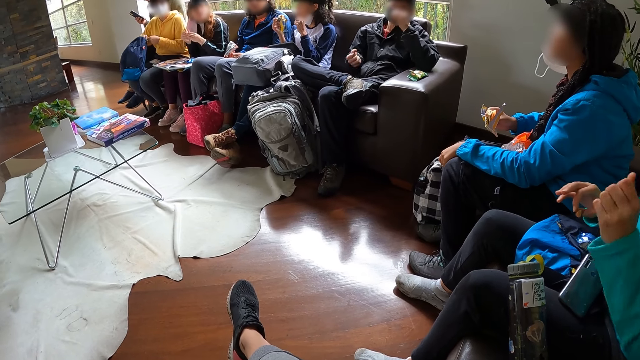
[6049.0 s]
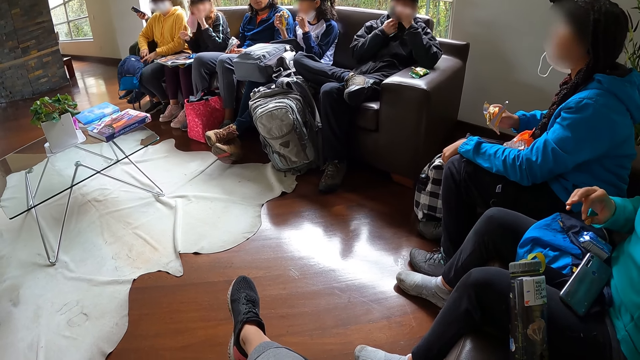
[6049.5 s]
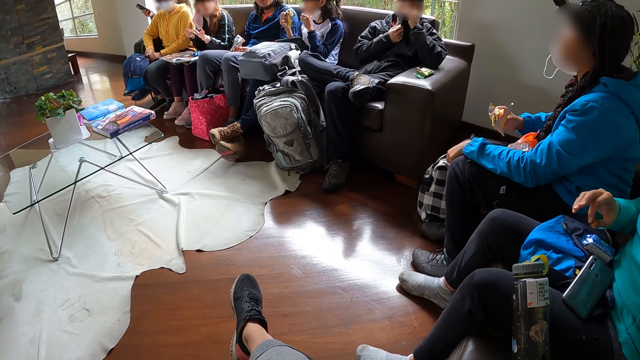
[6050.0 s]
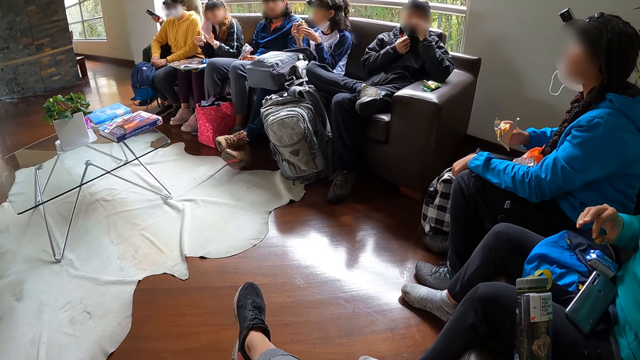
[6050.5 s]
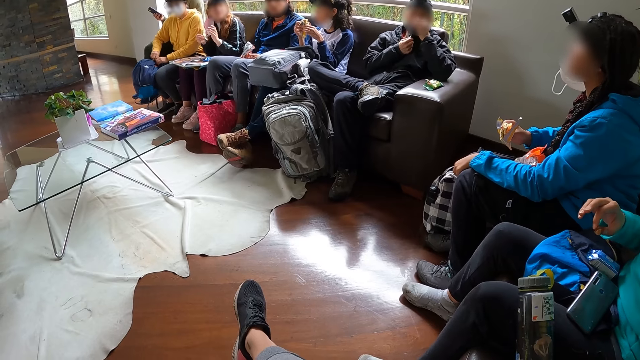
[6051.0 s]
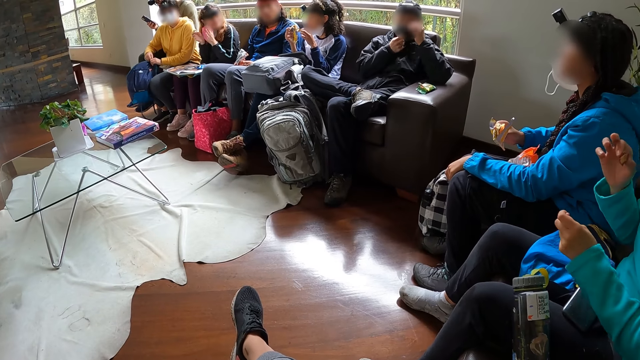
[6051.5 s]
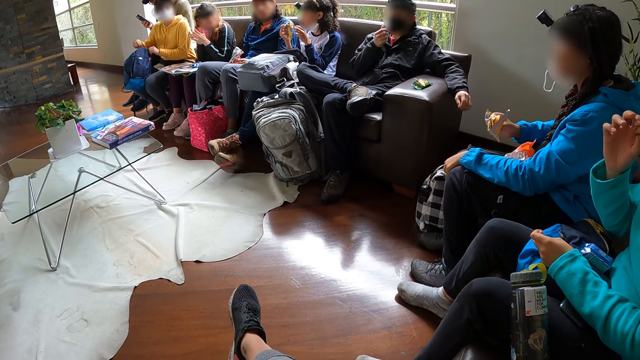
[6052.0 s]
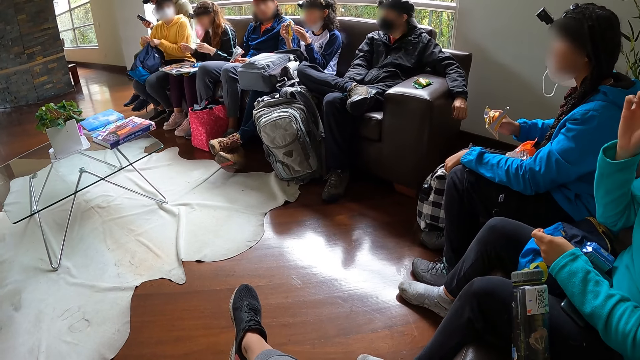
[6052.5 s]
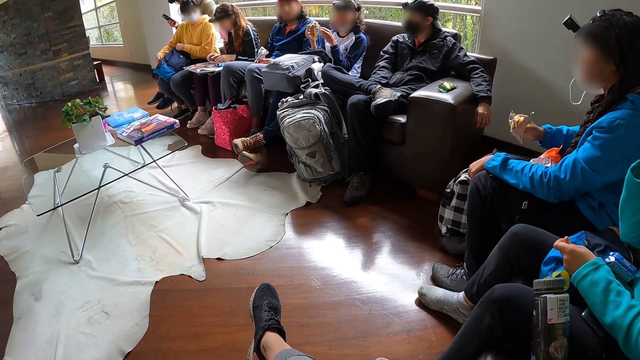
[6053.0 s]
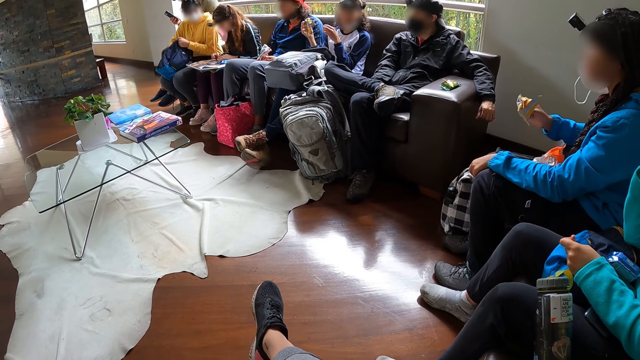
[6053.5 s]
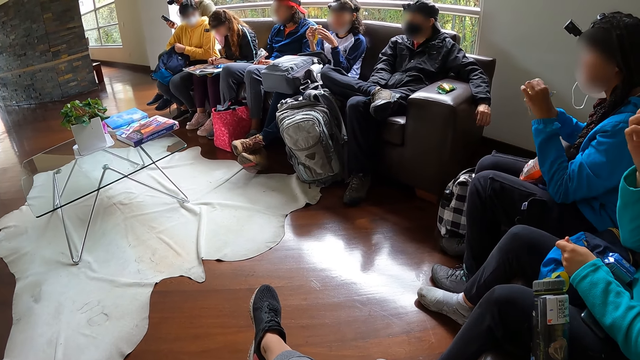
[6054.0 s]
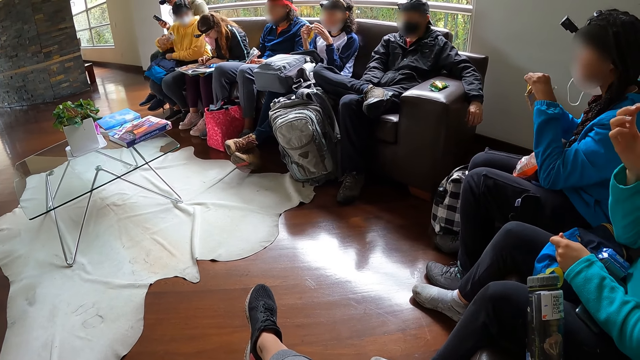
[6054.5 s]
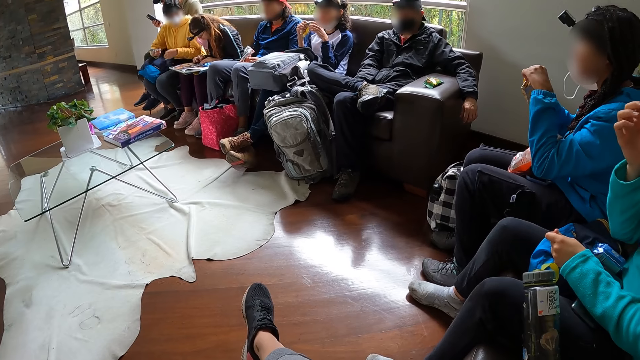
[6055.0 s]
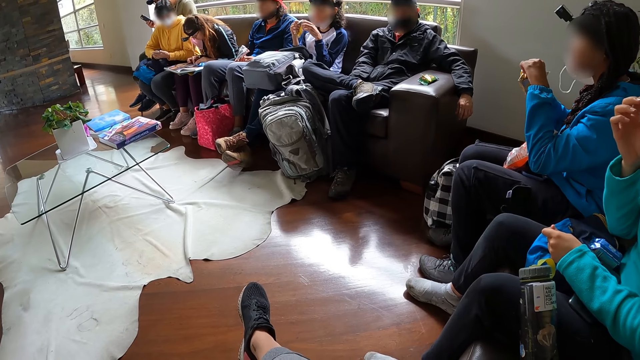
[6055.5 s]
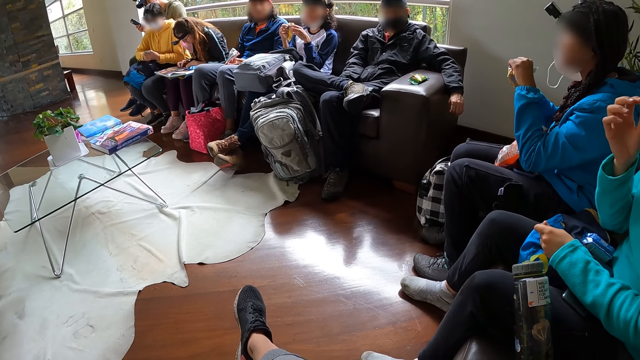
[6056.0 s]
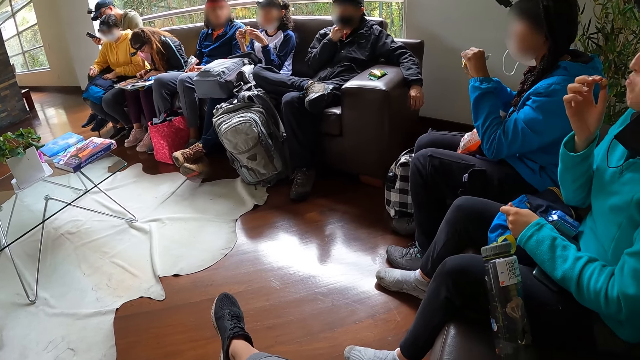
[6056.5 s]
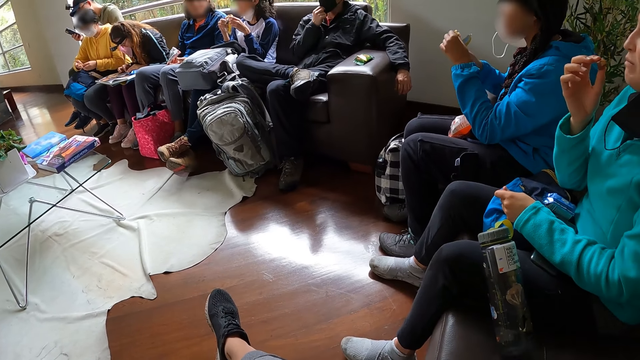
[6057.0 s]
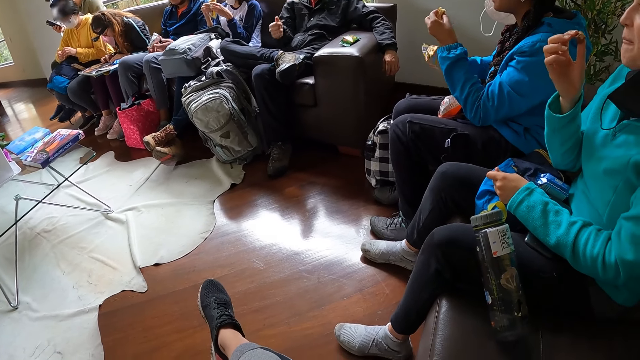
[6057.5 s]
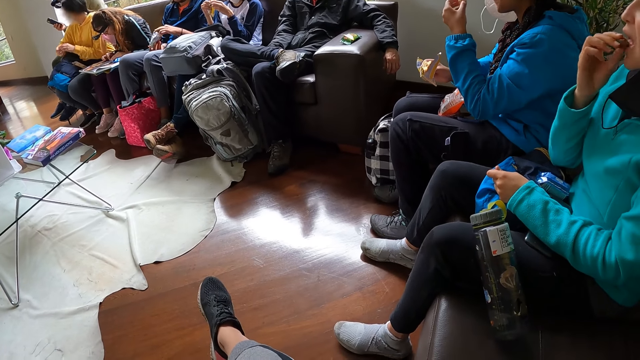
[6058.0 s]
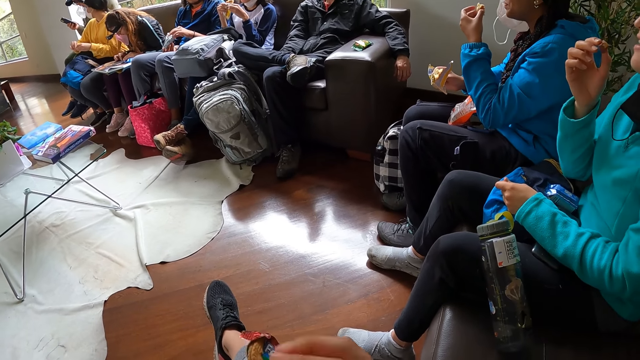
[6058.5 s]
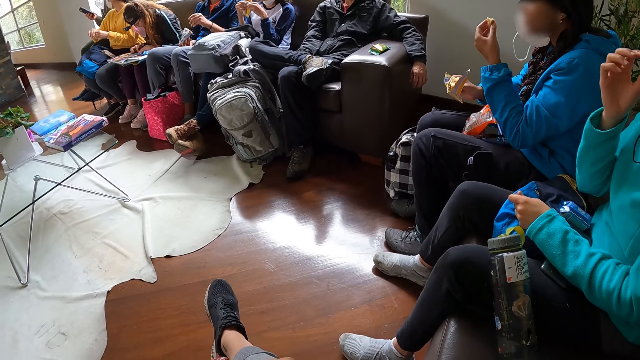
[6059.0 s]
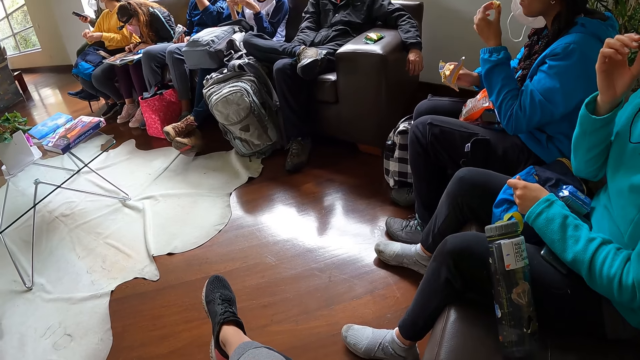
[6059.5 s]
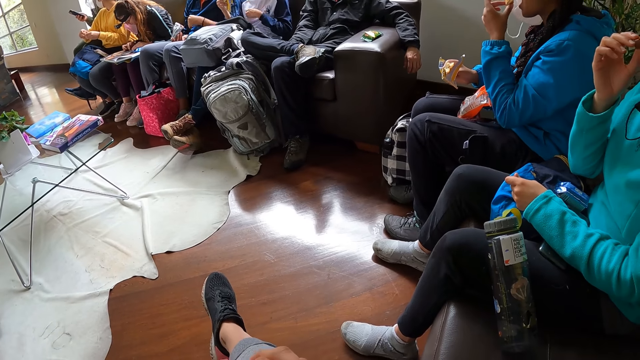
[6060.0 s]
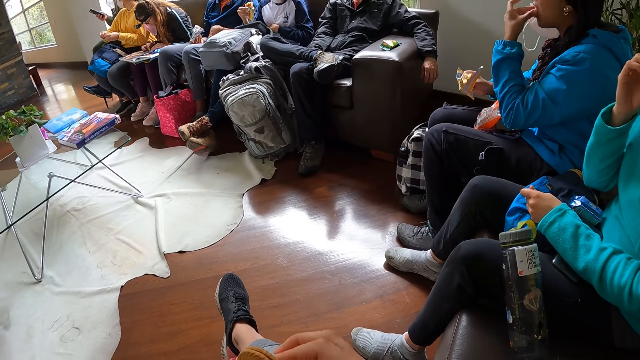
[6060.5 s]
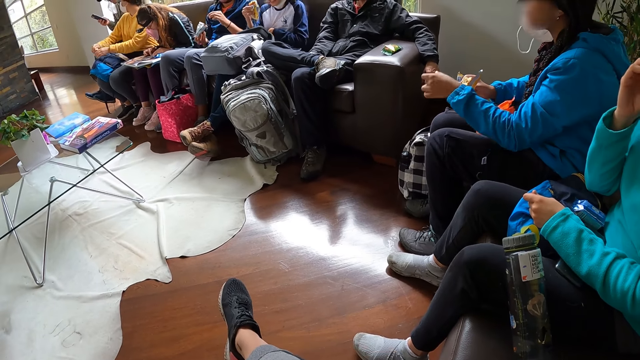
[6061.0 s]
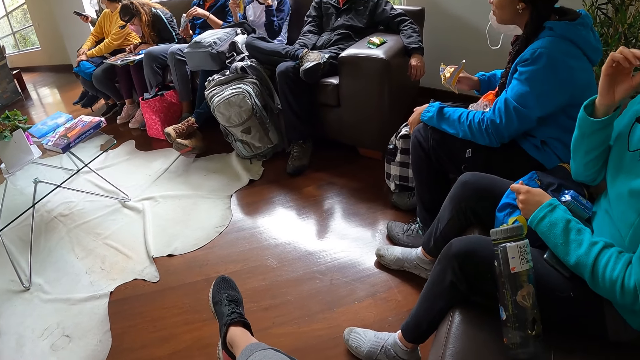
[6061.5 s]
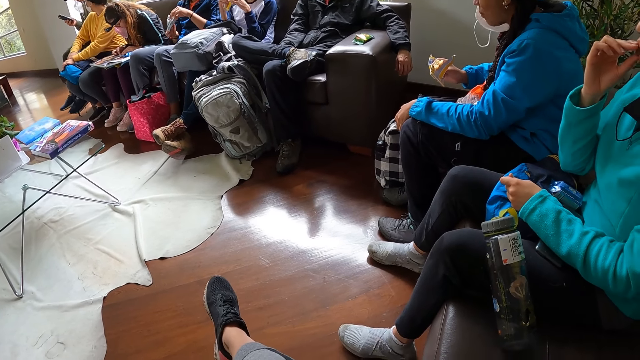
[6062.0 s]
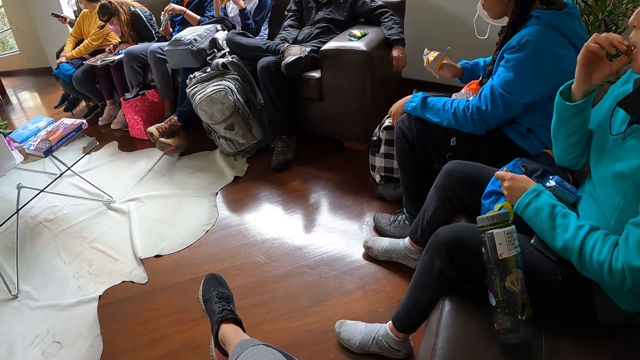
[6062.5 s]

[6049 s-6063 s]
A man eats the biscuit with his left hand. The man moves a nose mask on his face with his right hand. A woman zips the bag with her right hand. Another woman claps her hands together. A third woman eats the chocolate with her right hand. The first woman holds the bag with her left hand. The second woman operates the phone on the book on her legs with both hands. The first woman picks up the phone on her leg with her right hand. A fourth woman breaks a chocolate from the chocolate in her right hand with her left hand. The first woman passes the phone from her right hand to her left hand, and drops the phone on the bag on her leg with her left hand. The first woman interacts with another man. A lady eats the piece of candy. A third man removes a snack from the snack pack in his right hand with his left hand. The third man eats the snack with his left hand. The camera wearer removes a biscuit from the biscuit pack in her left hand with her right hand. The fourth woman eats the chocolate in her left hand. The camera wearer eats the biscuit with her right hand.

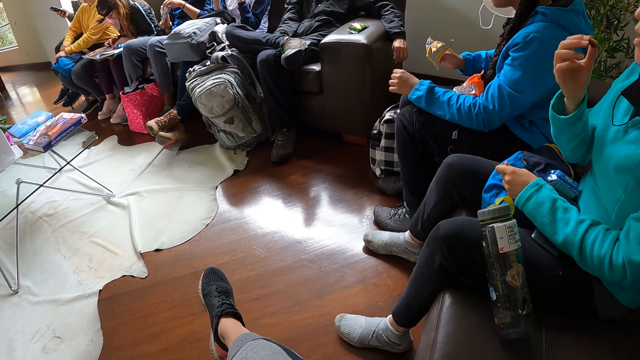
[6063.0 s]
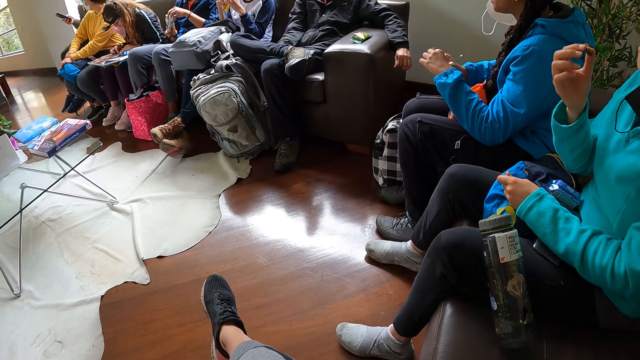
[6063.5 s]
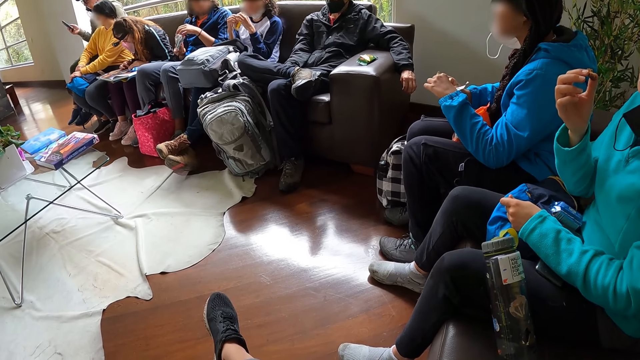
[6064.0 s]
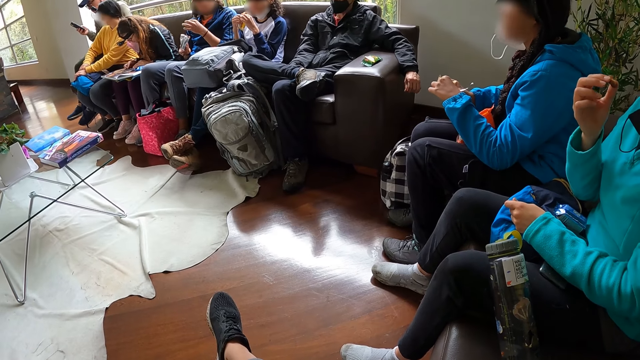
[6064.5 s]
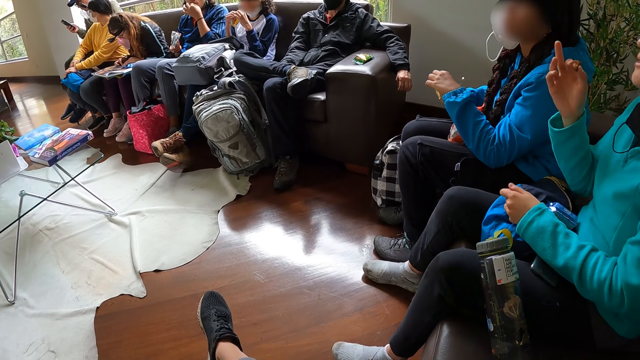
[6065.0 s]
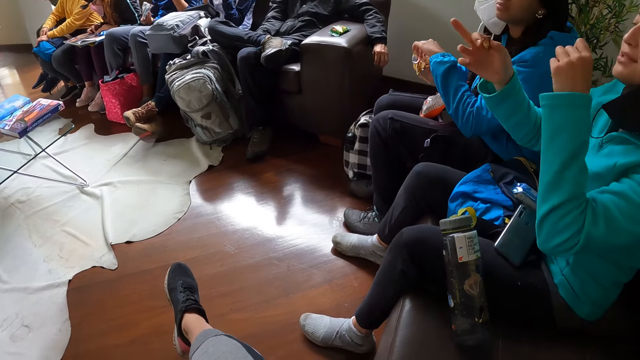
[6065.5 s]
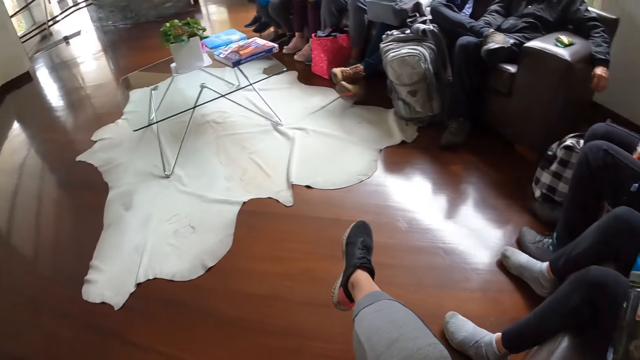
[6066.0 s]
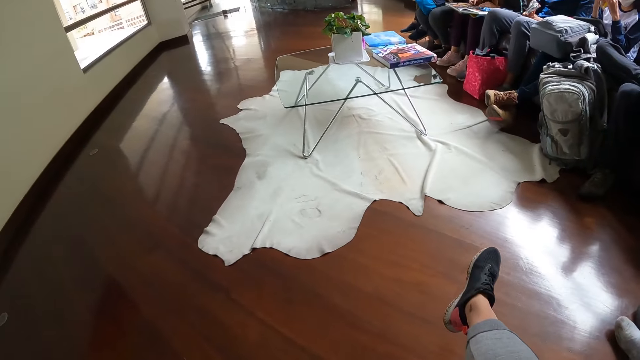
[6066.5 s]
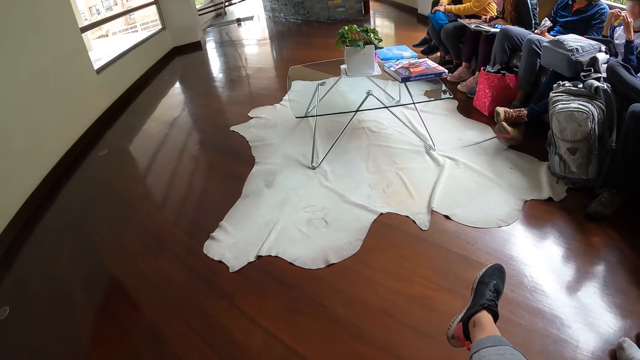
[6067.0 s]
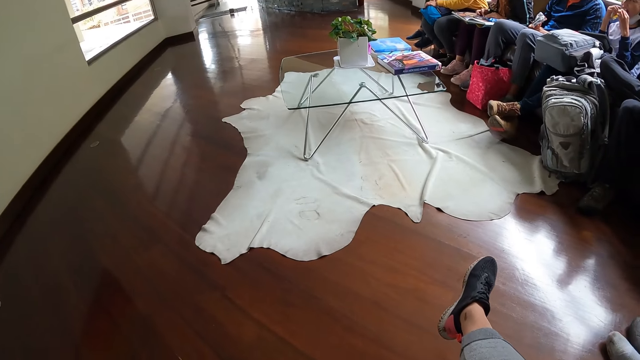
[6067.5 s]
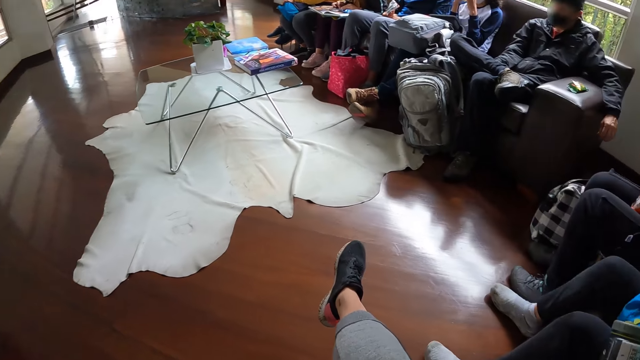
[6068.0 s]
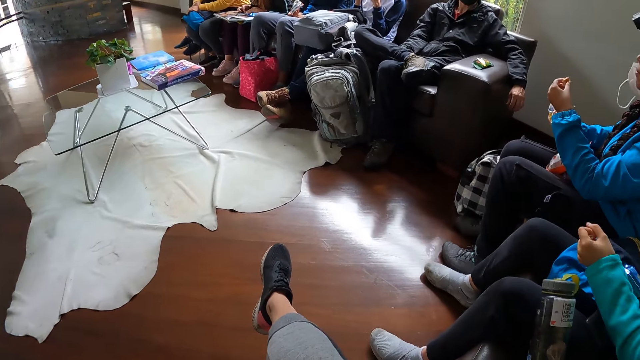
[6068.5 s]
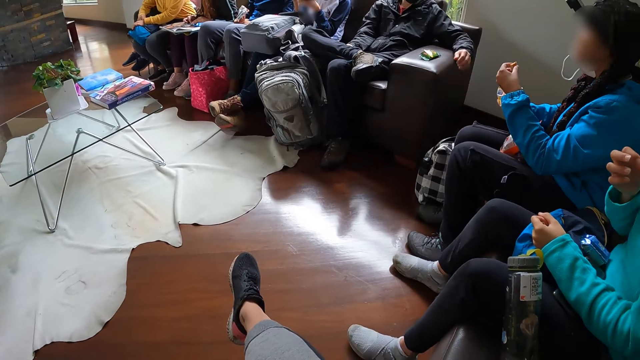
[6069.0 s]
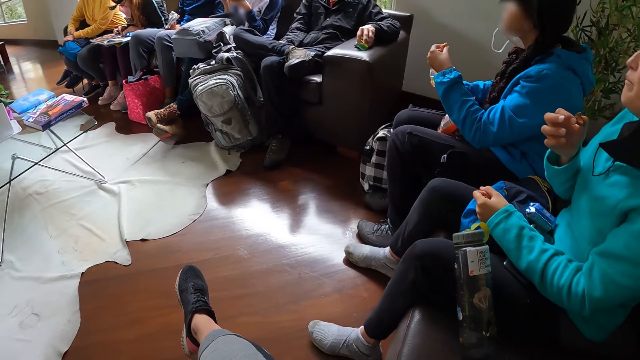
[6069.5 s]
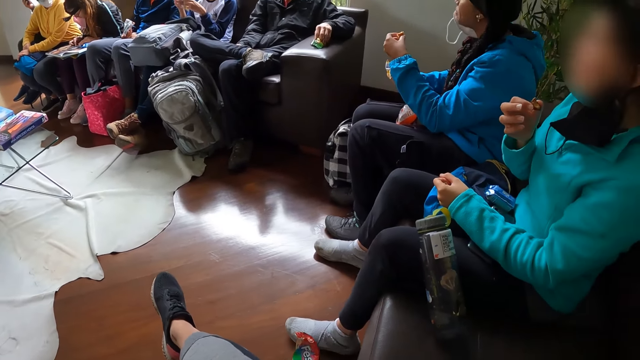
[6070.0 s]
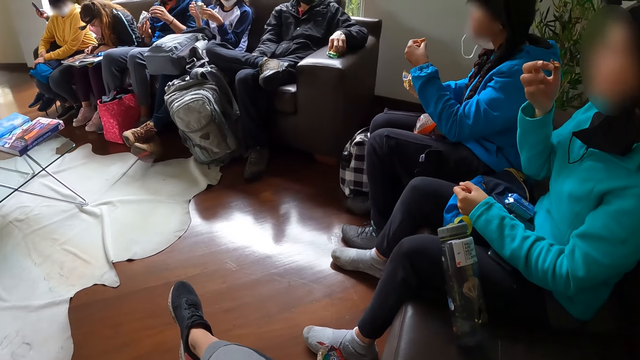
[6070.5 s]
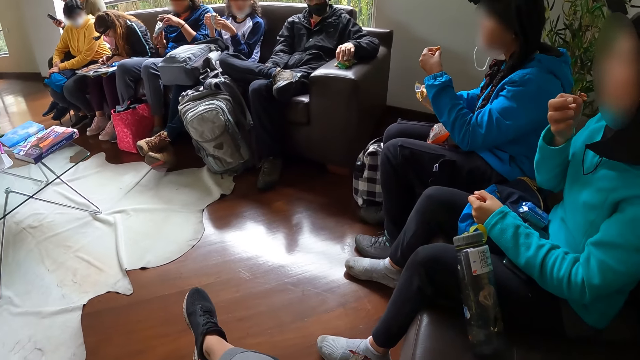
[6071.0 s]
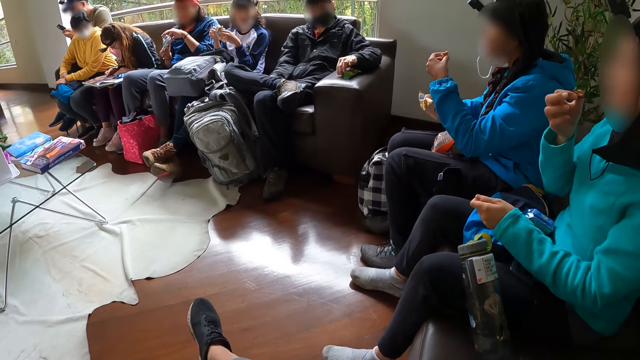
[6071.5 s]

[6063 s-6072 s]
A man removes a snack from the snack pack in his right hand with his left hand. The man eats the snack with his left hand. The camera wearer looks around. A girl eats the toast with both hands. Another man removes a biscuit from the biscuit pack on the chair arm with his left hand. The other man touches a packet on the couch.
